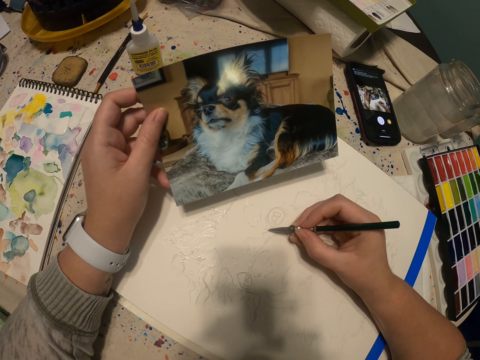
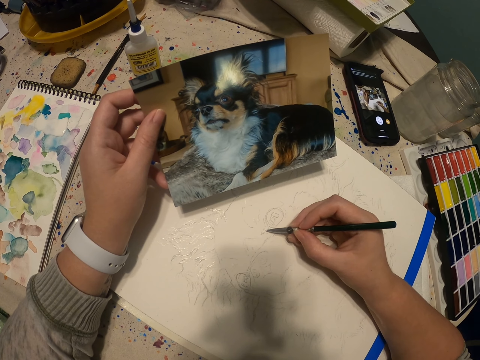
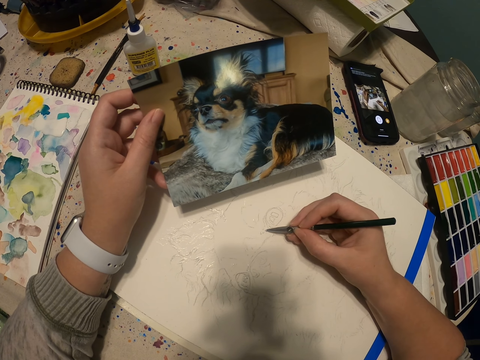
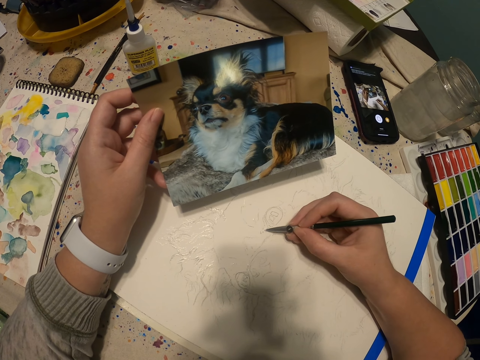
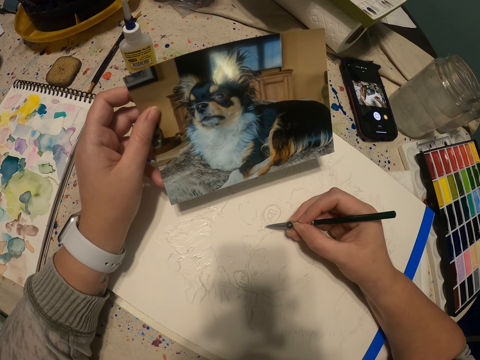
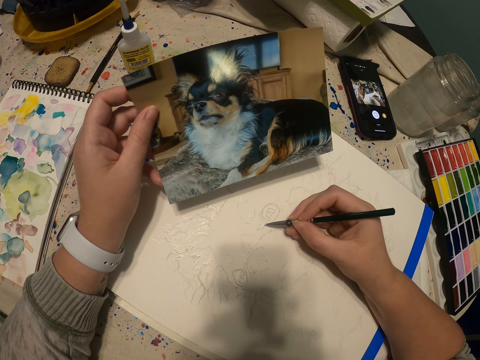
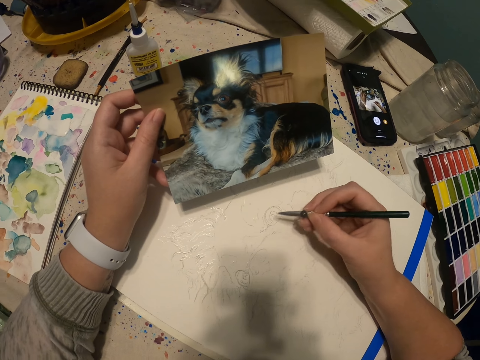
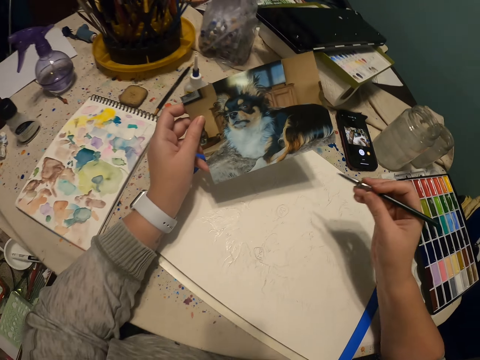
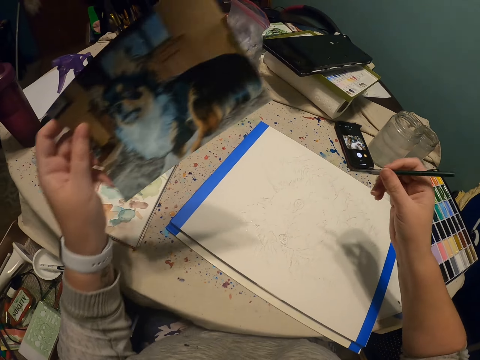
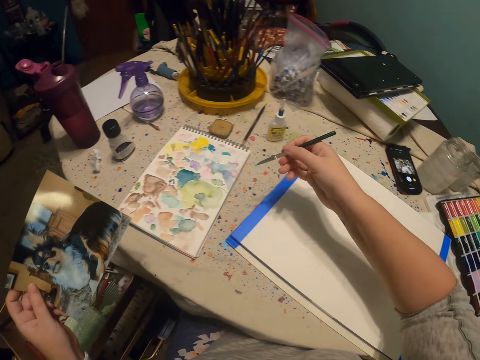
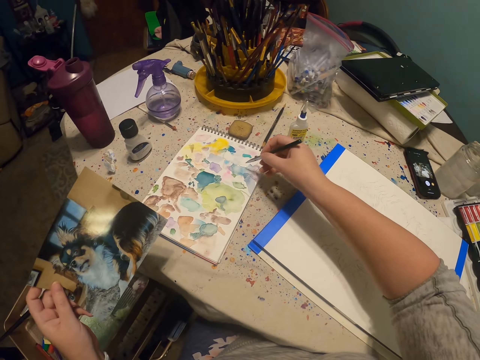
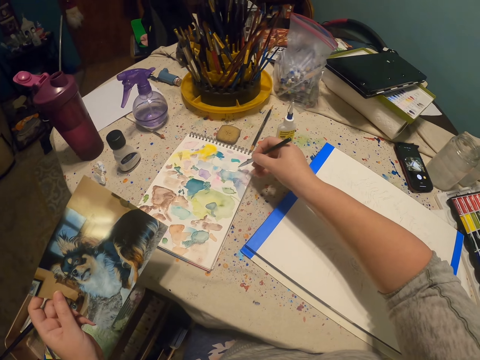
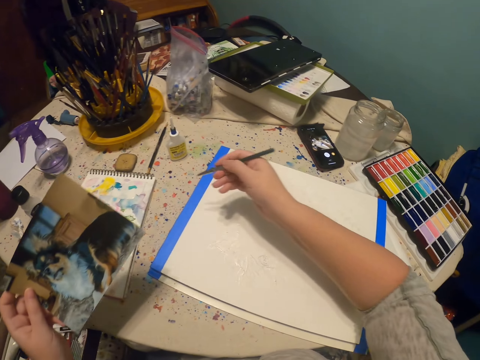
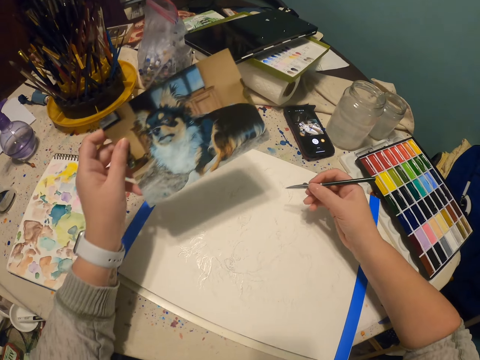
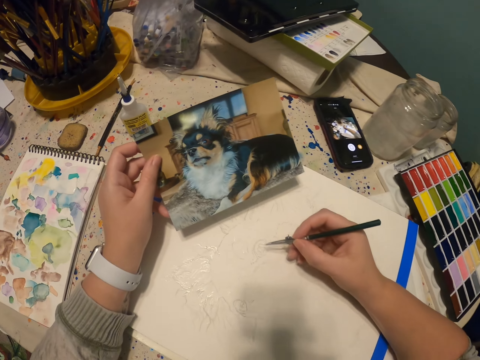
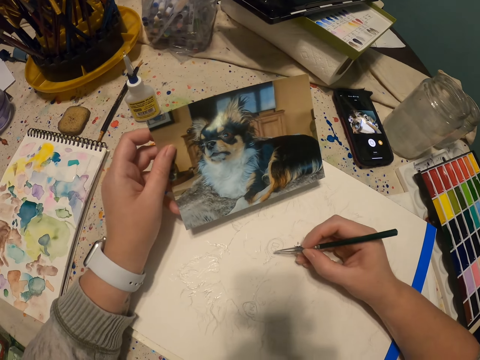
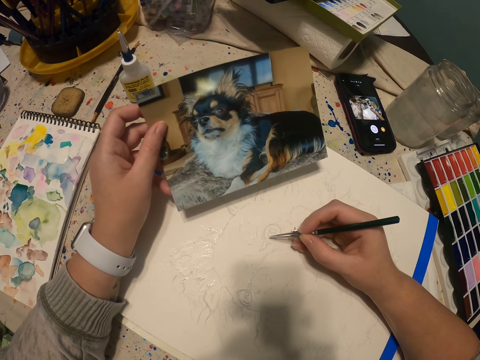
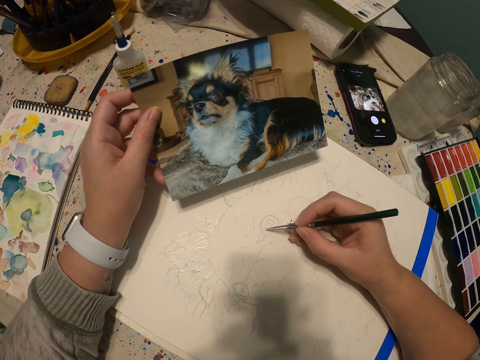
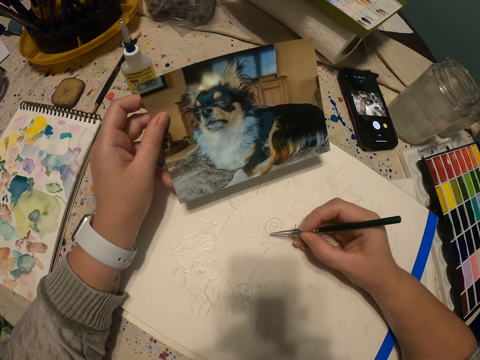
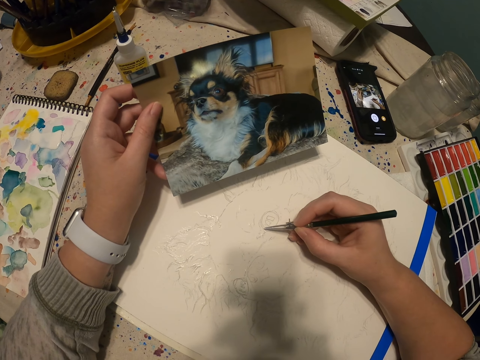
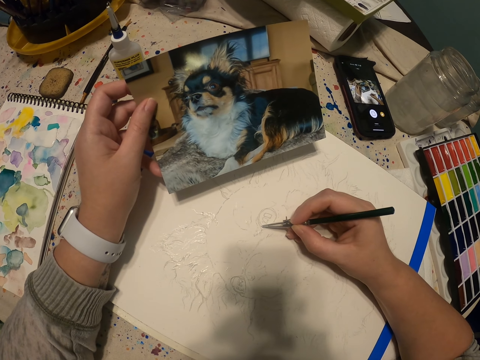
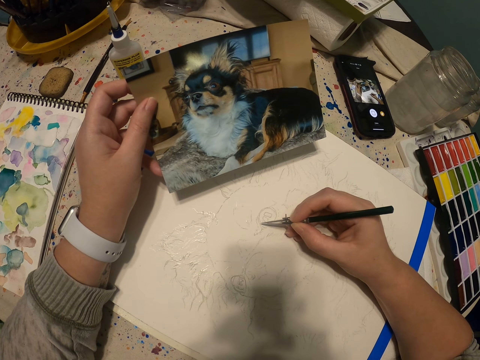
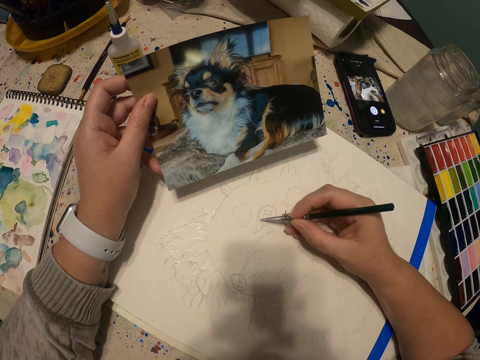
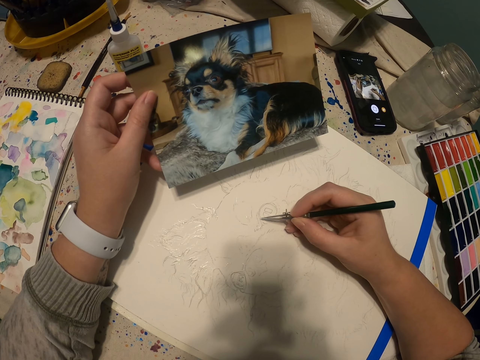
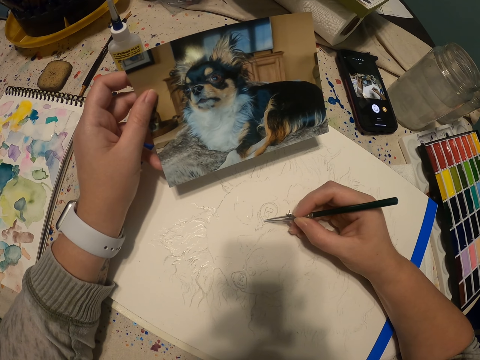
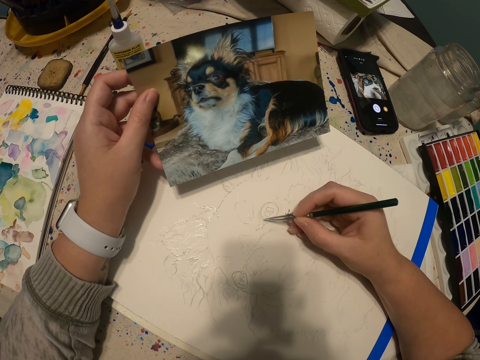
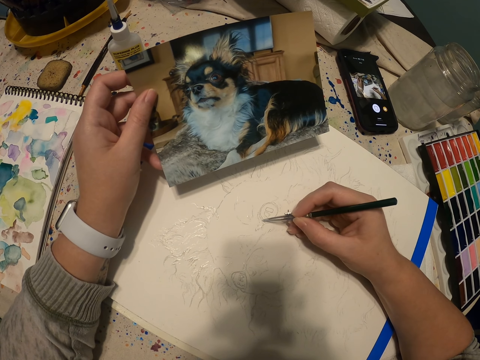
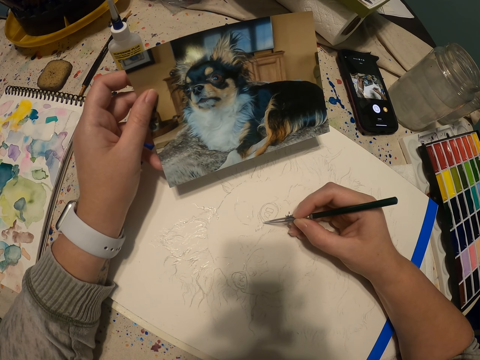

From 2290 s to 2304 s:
The camera wearer moves a hand from a table. They draw a dog picture. They scoop paint on a book with a paint pen. They put a hand on the table. They paint a sketch with the paint pen.

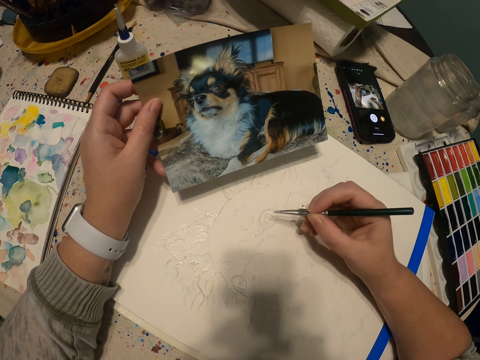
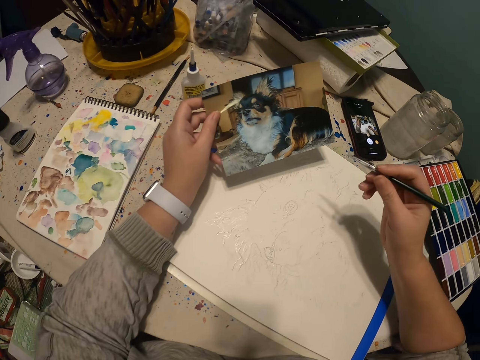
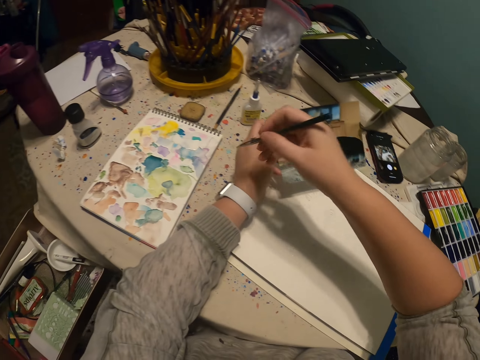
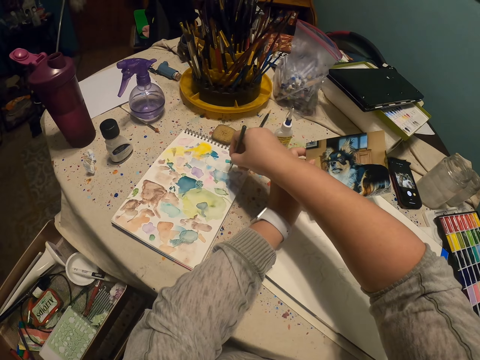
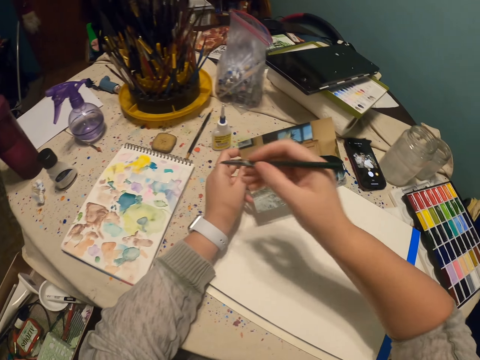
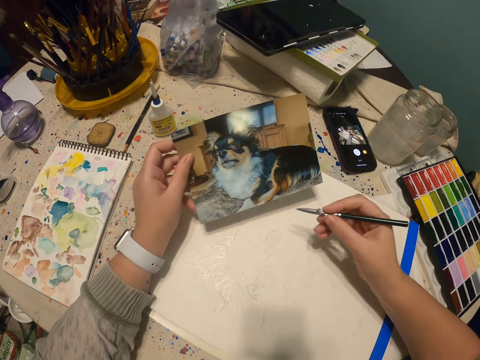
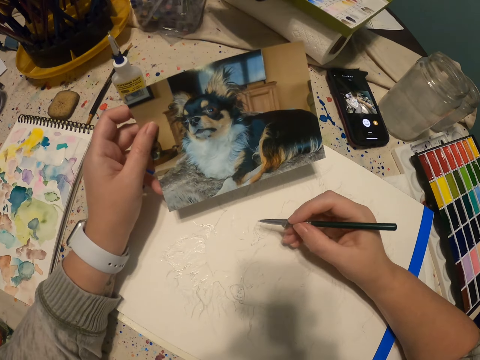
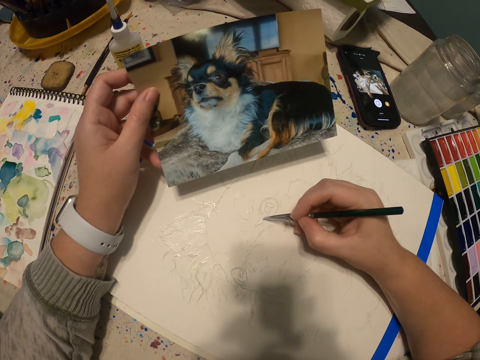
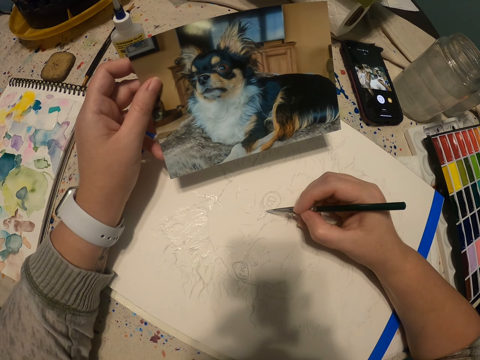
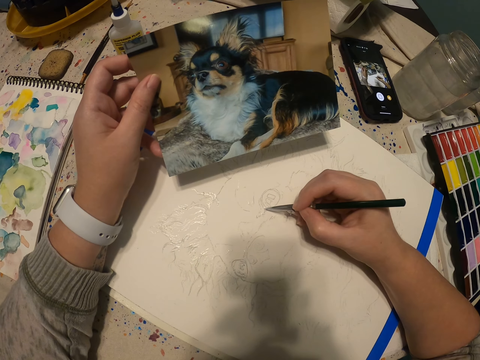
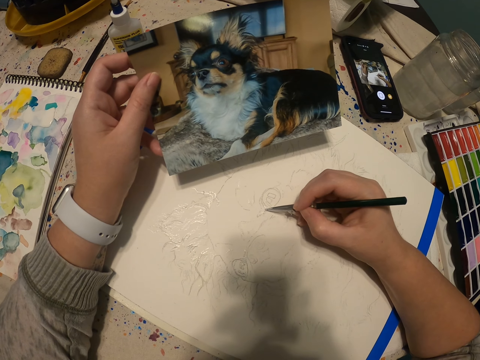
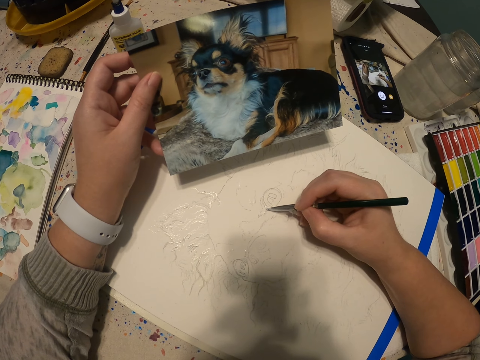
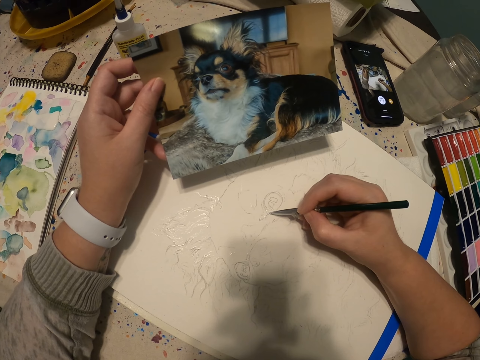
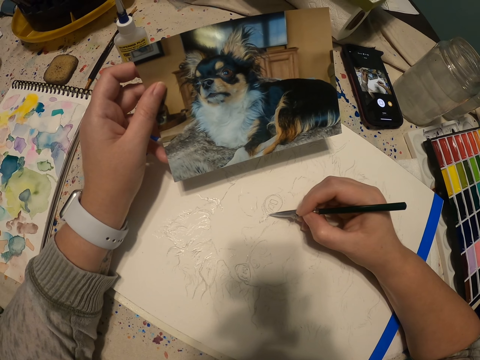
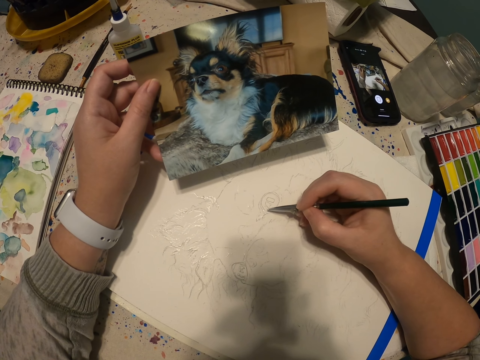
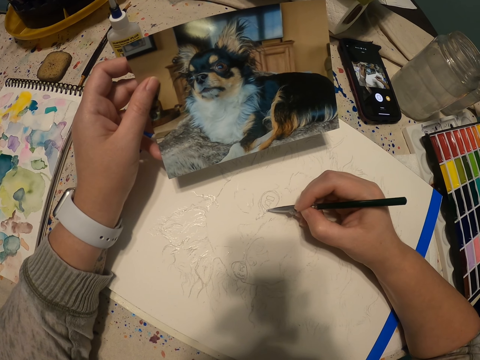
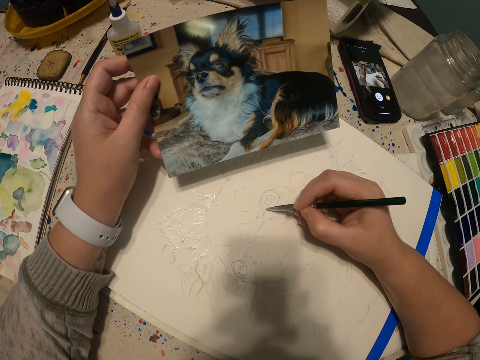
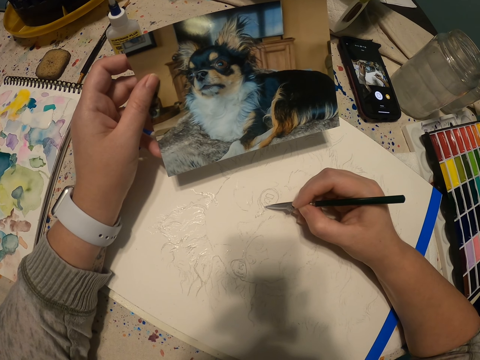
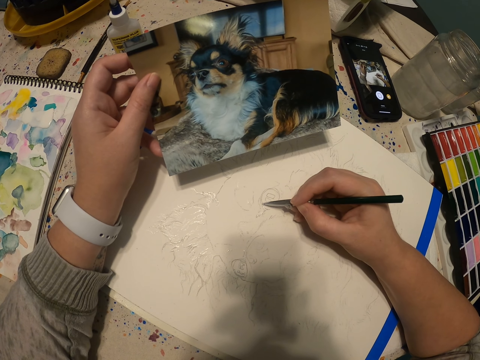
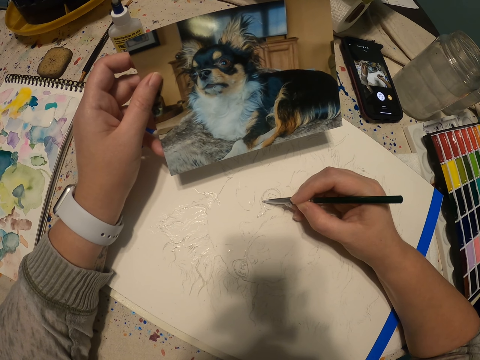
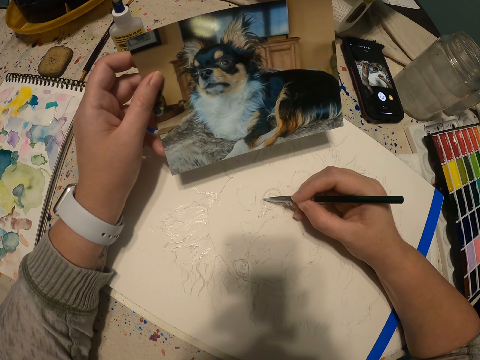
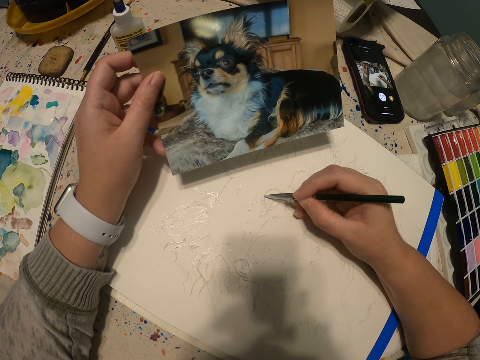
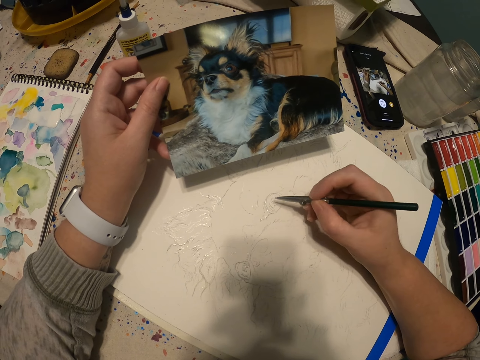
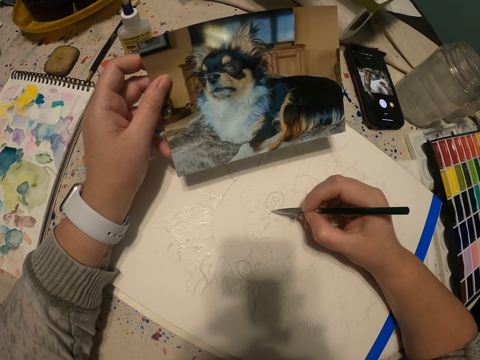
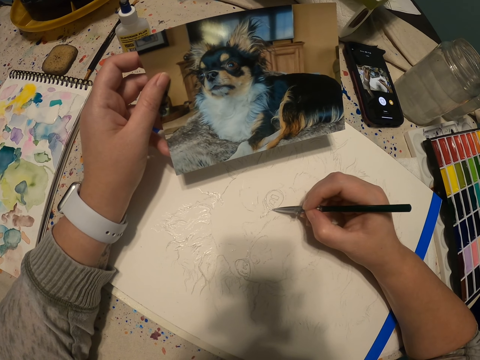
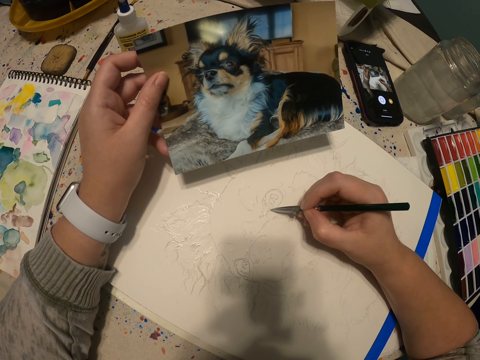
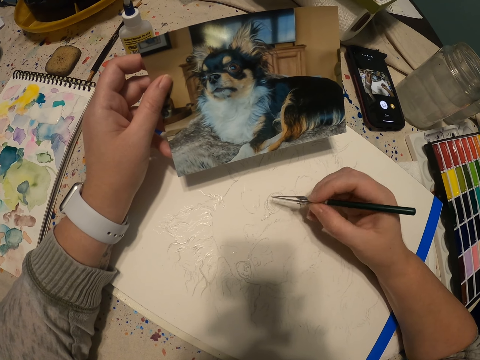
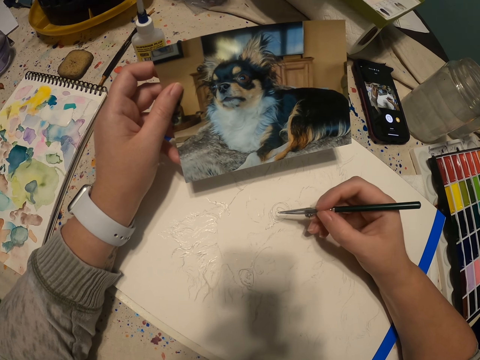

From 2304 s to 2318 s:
The camera wearer scoops paint on a book with a paint pen. They paint a sketch, a dog picture, with the paint pen.
